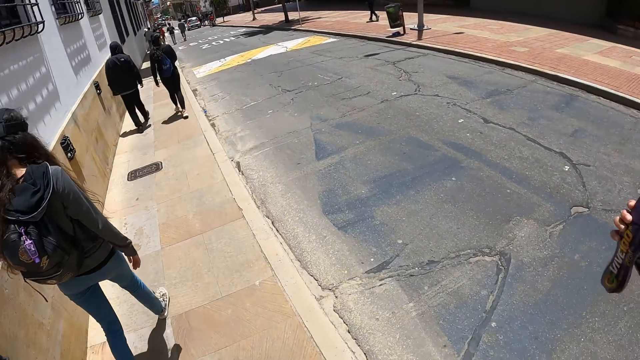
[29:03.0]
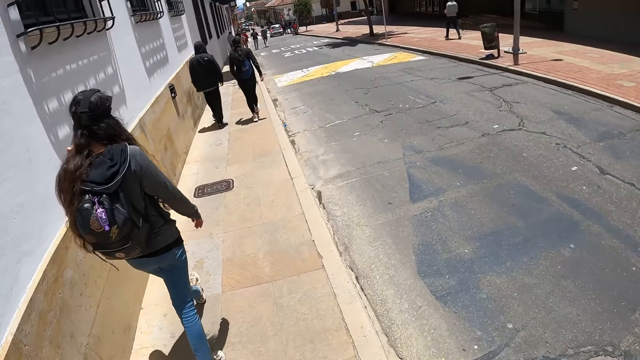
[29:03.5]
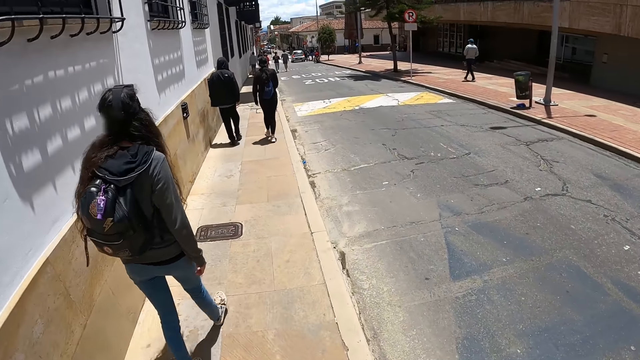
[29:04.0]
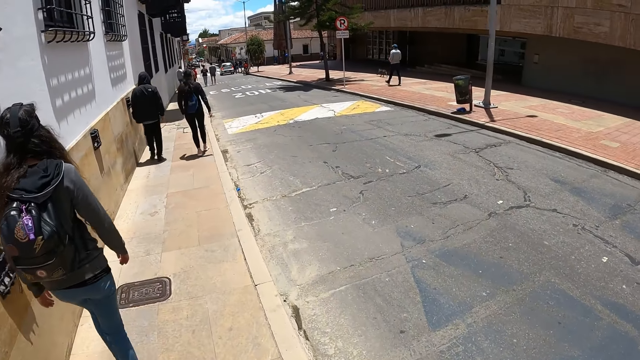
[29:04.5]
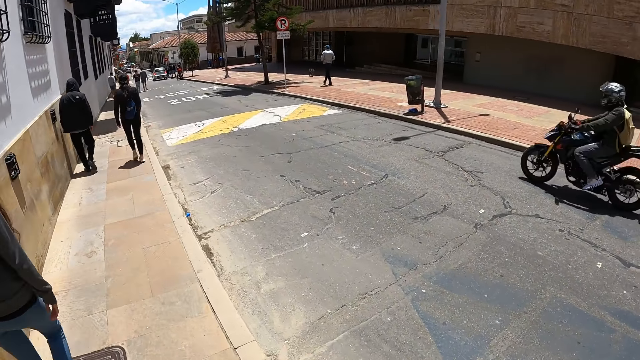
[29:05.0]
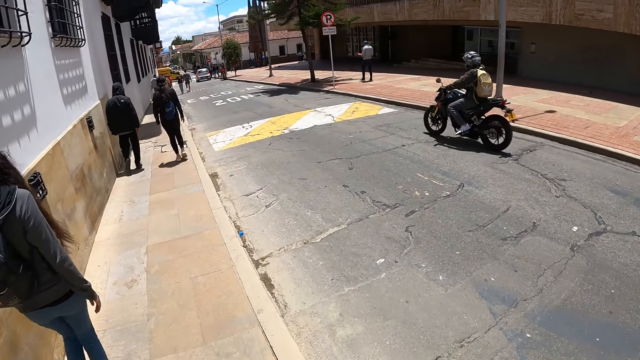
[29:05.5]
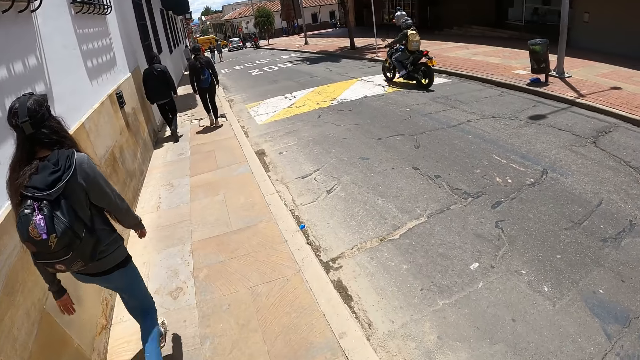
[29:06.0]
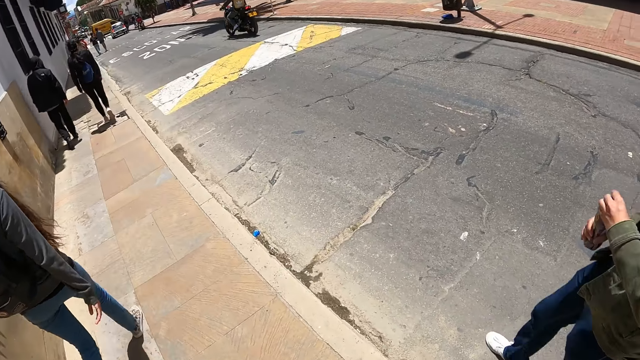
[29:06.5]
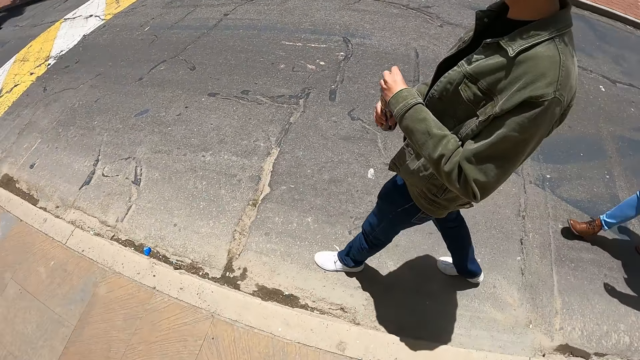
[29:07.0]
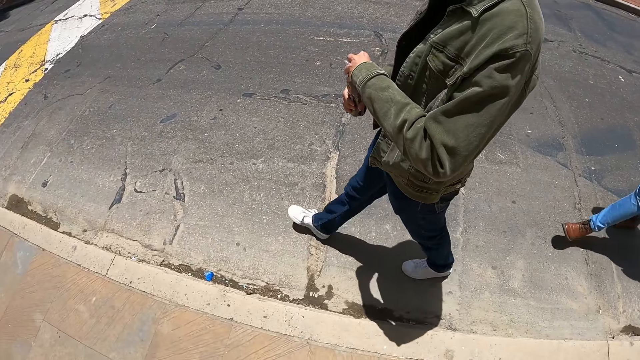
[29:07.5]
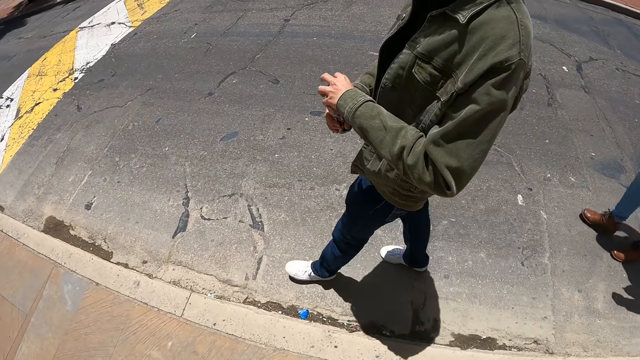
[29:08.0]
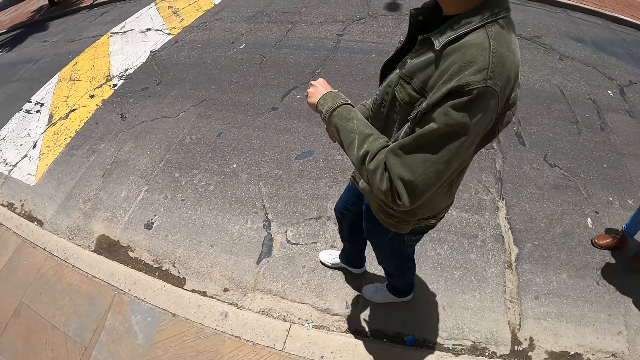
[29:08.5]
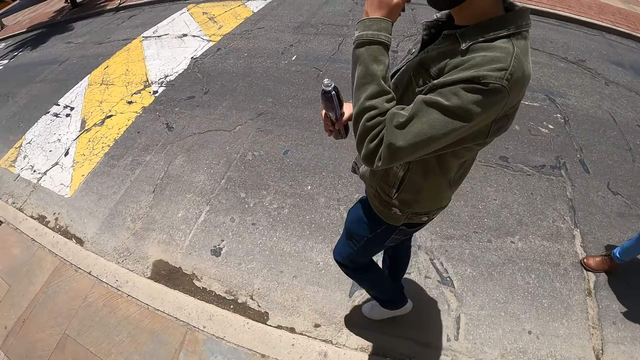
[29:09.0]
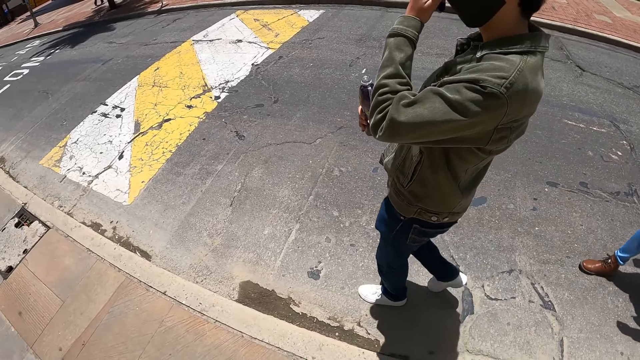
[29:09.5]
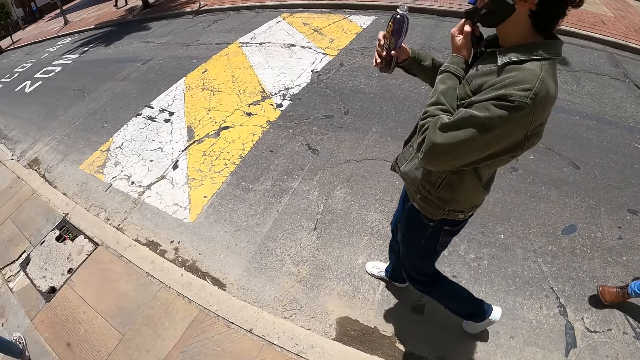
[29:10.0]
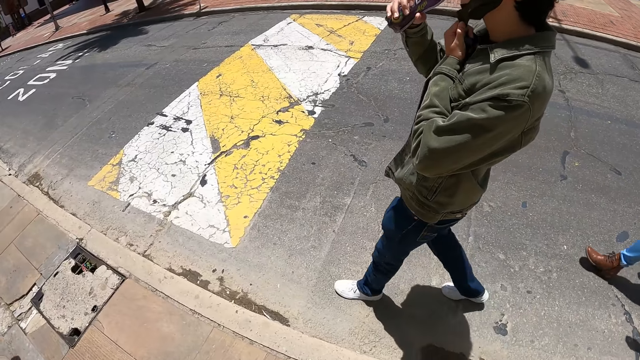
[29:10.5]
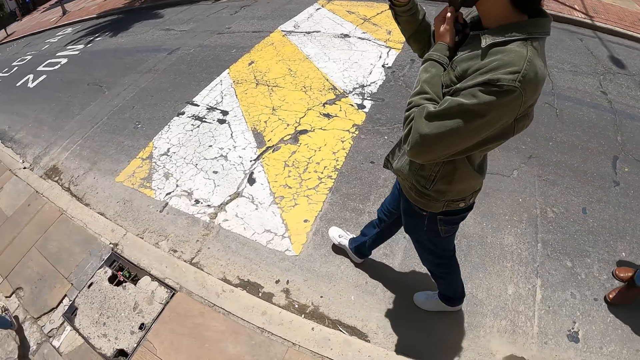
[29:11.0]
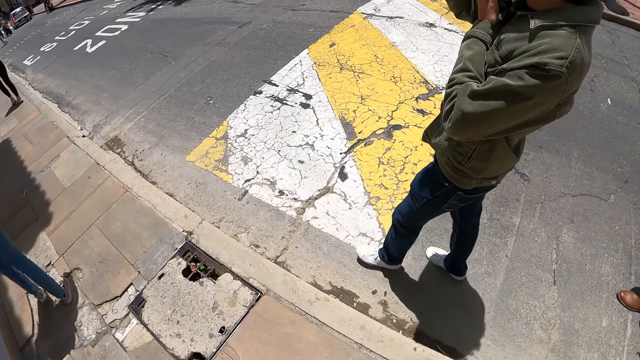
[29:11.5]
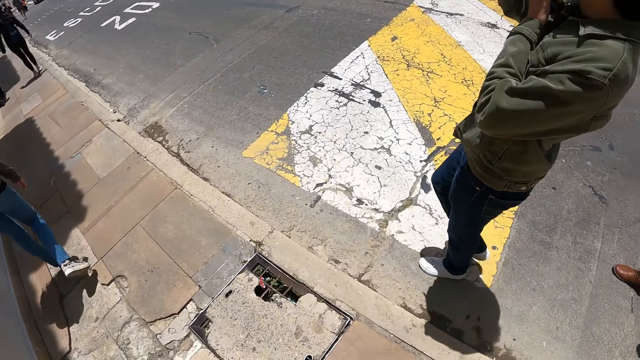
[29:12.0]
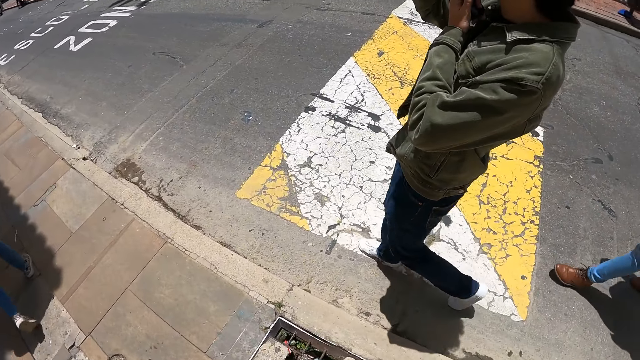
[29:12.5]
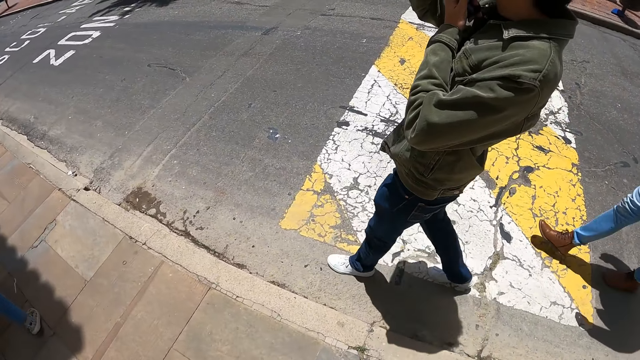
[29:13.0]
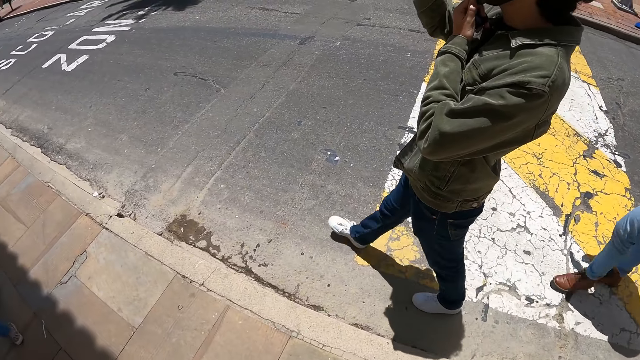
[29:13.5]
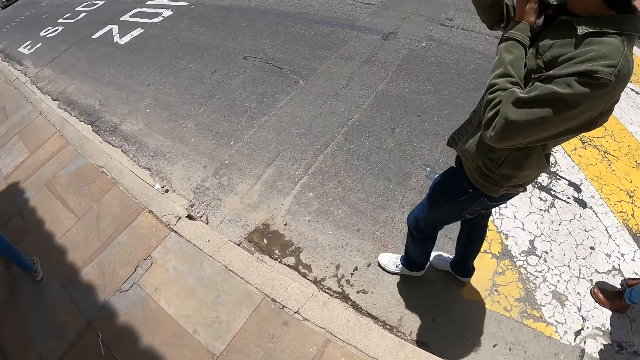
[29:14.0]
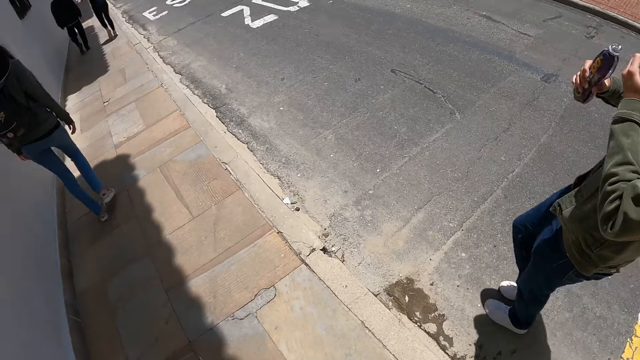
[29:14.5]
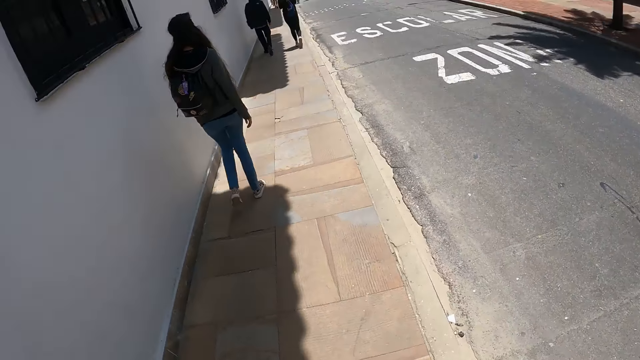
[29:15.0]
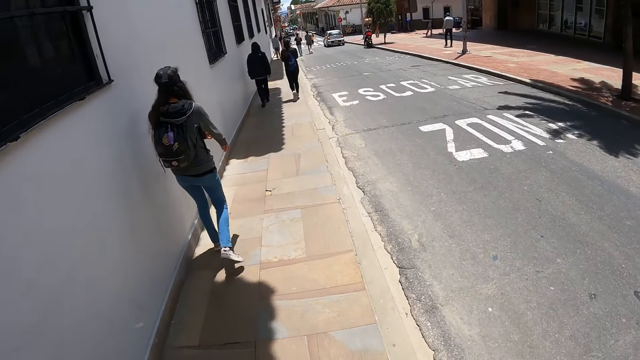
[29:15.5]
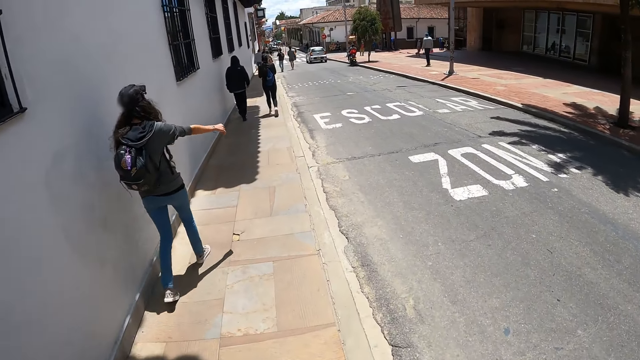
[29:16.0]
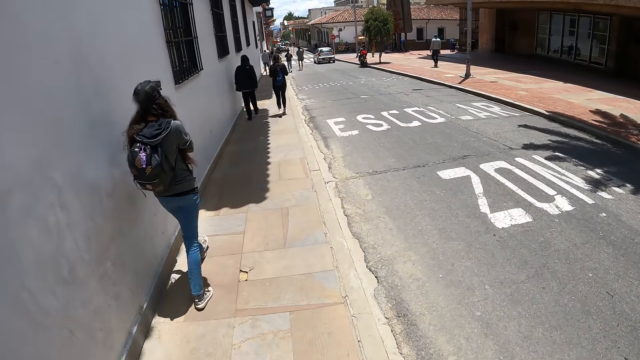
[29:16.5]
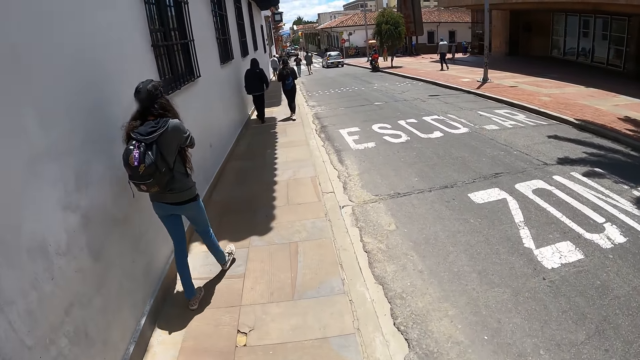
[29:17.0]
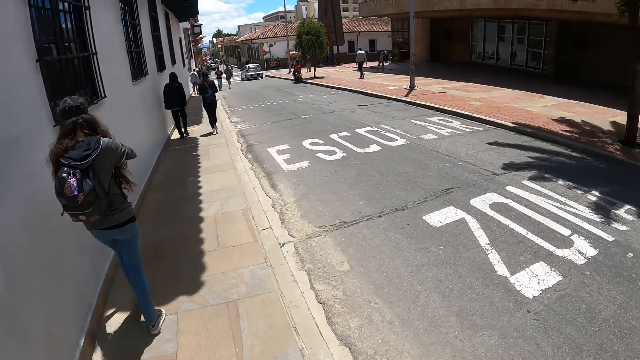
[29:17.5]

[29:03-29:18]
A man opens a bottle of drink. The man adjusts a face mask and drinks juice from the bottle. The camera wearer walks along the street.

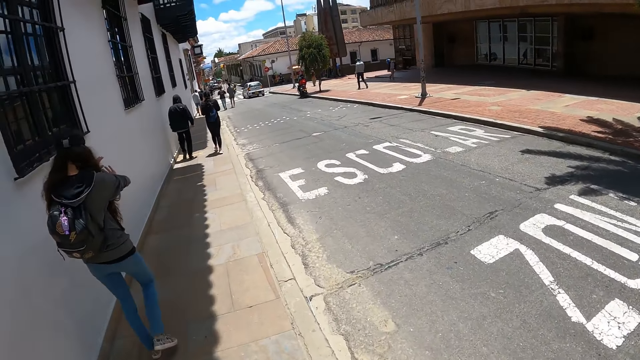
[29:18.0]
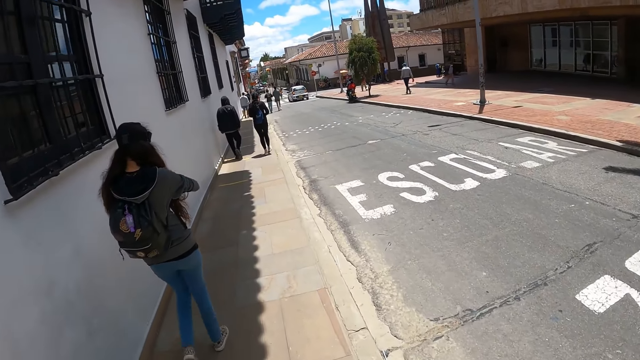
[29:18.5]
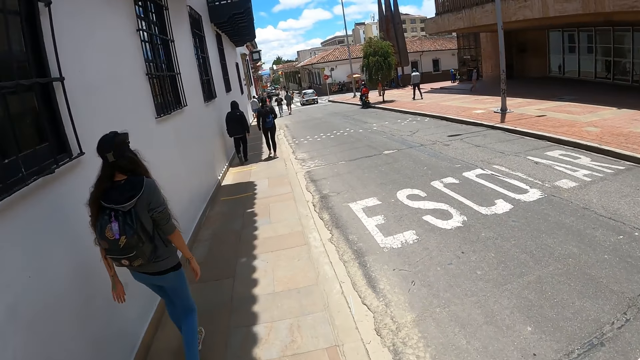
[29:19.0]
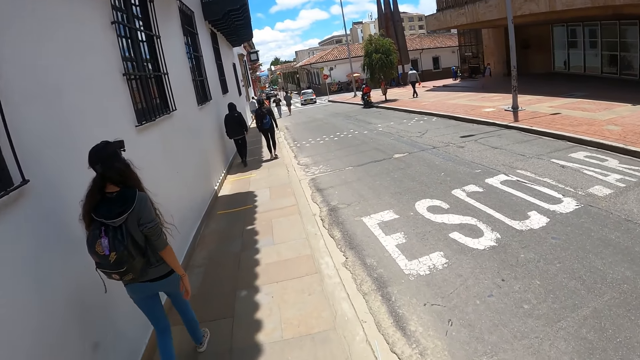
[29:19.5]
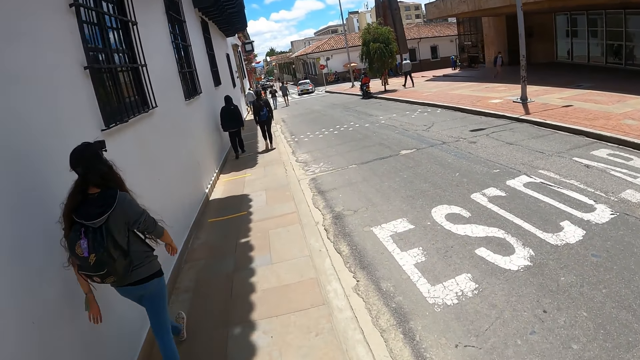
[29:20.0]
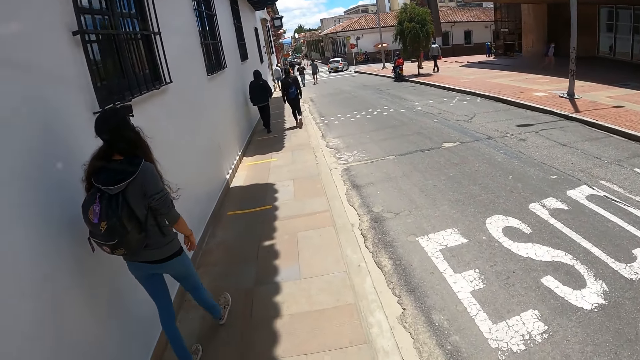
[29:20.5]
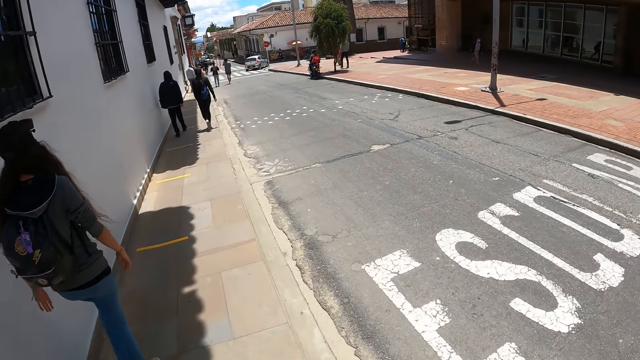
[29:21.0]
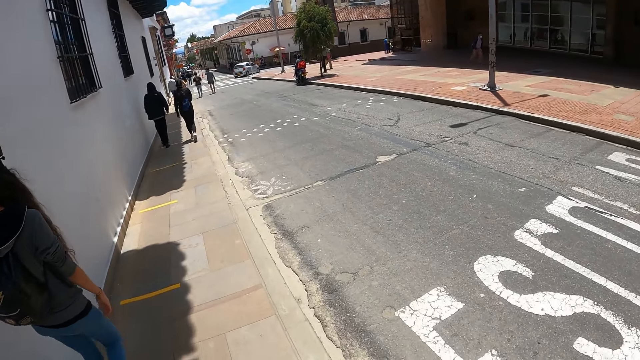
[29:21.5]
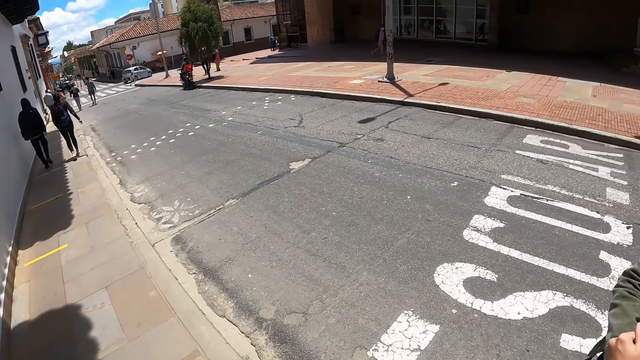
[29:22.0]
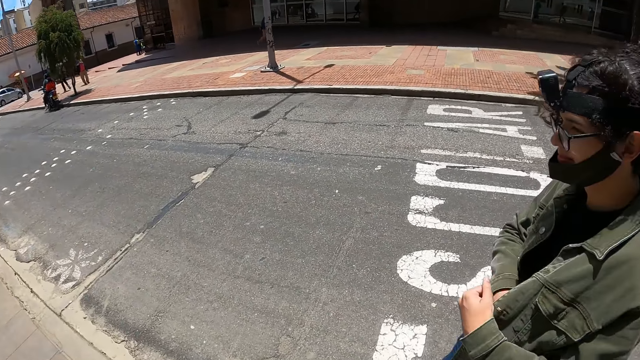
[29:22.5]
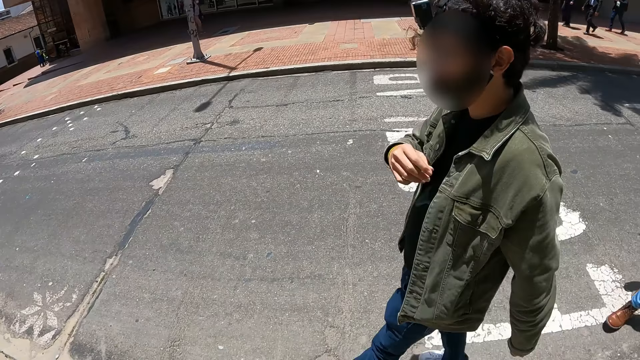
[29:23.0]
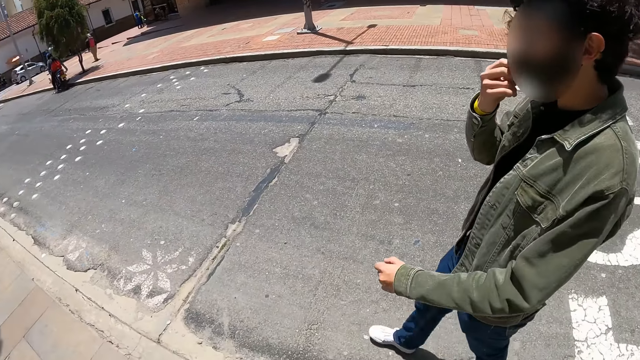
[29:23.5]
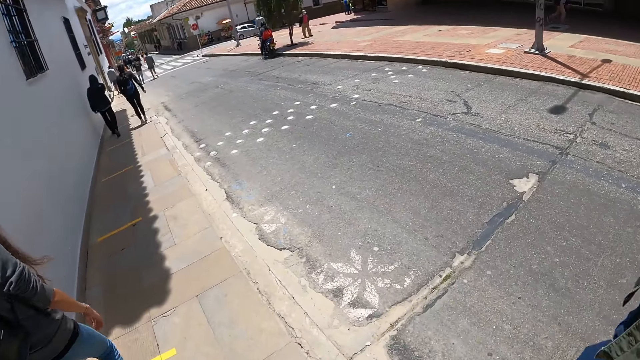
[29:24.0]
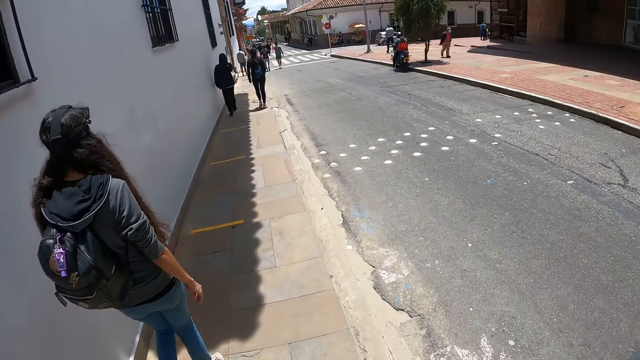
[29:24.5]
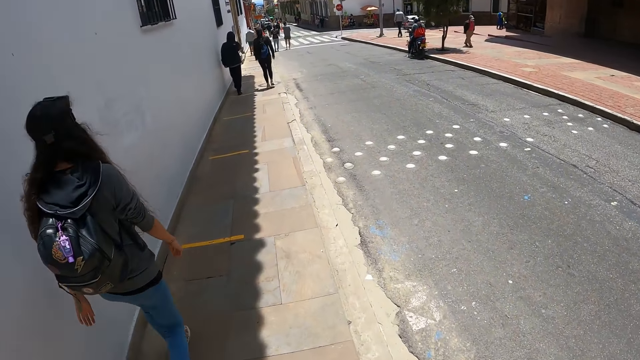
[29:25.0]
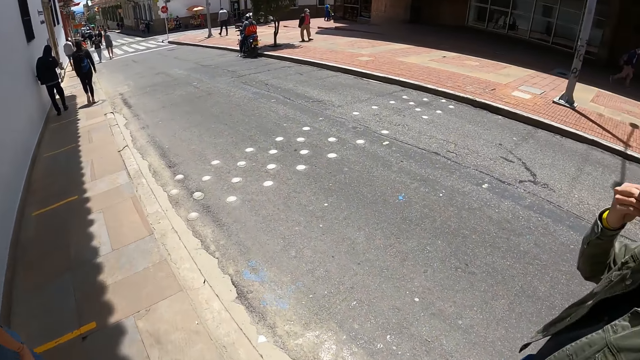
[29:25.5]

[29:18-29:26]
The camera wearer stares outside. They stare at a man. The man puts the juice bottle in the pocket and adjusts the mask on the face.
